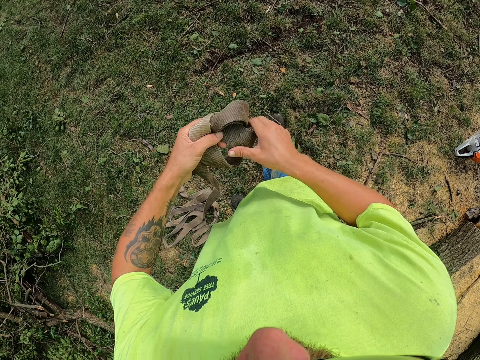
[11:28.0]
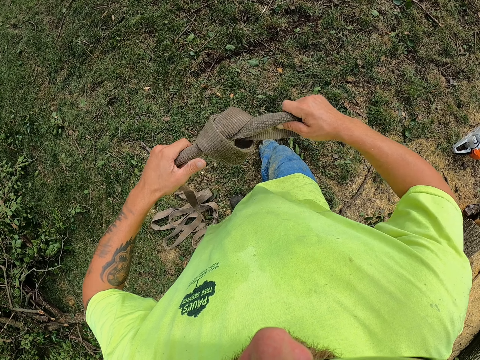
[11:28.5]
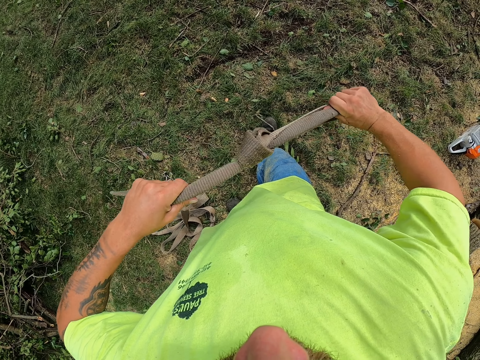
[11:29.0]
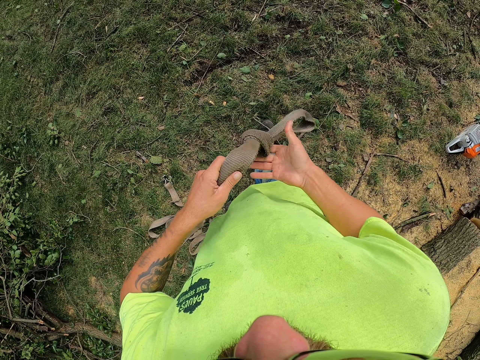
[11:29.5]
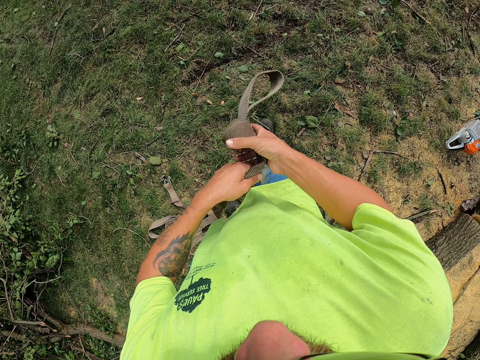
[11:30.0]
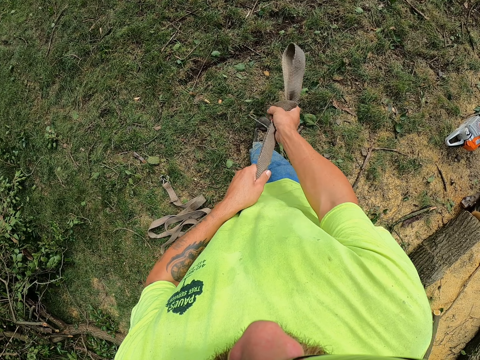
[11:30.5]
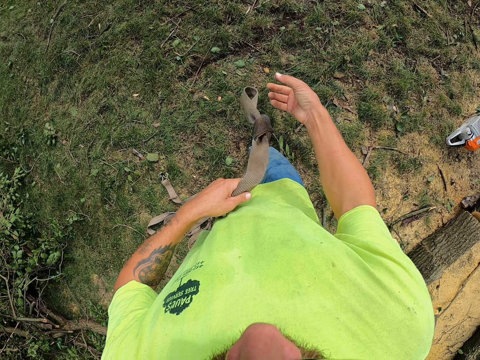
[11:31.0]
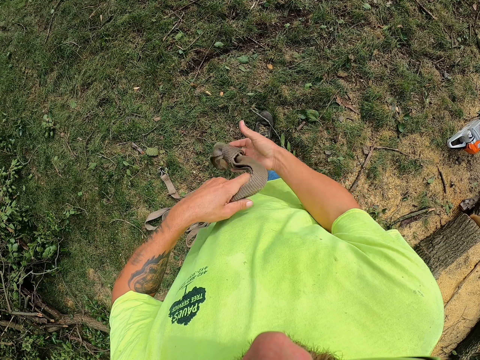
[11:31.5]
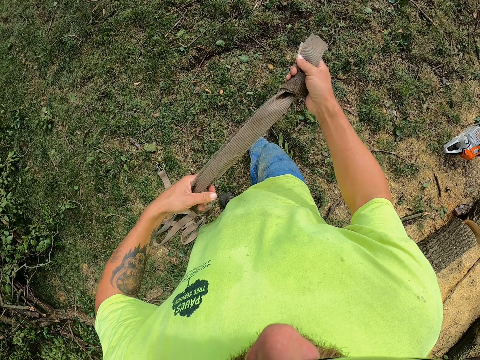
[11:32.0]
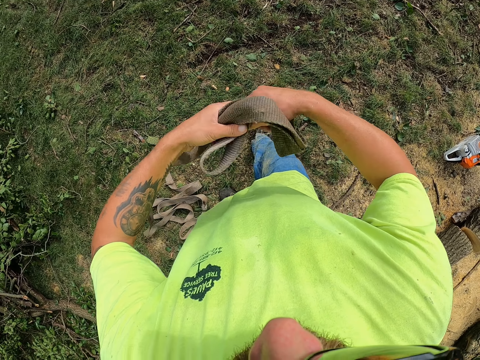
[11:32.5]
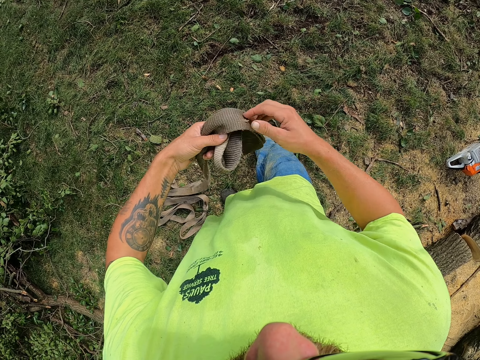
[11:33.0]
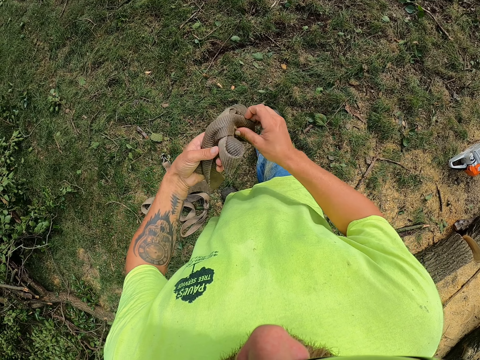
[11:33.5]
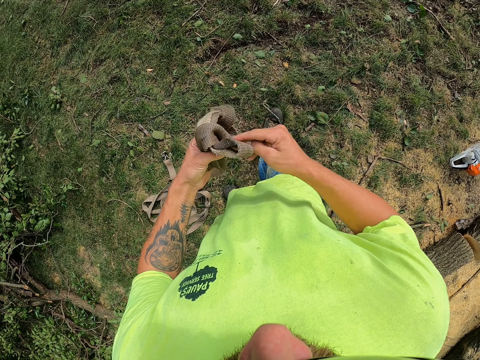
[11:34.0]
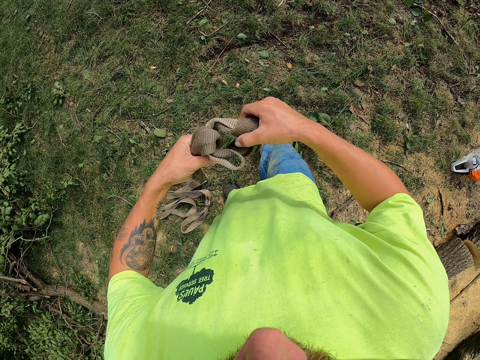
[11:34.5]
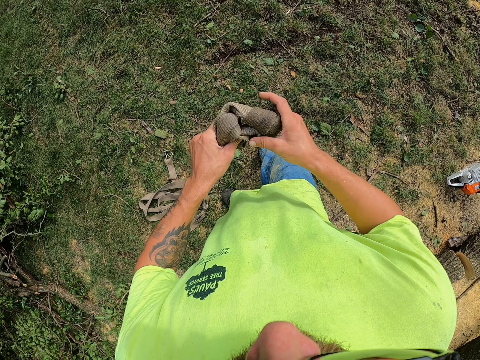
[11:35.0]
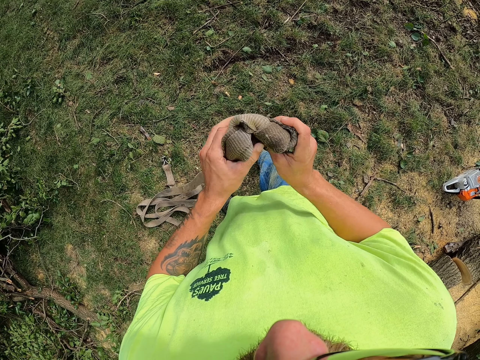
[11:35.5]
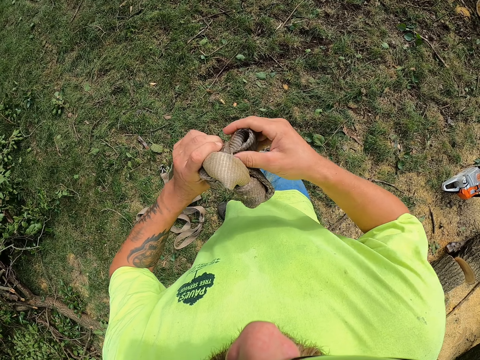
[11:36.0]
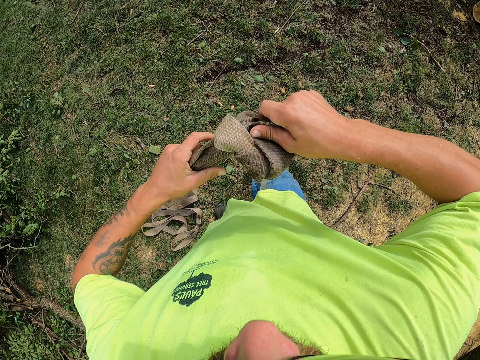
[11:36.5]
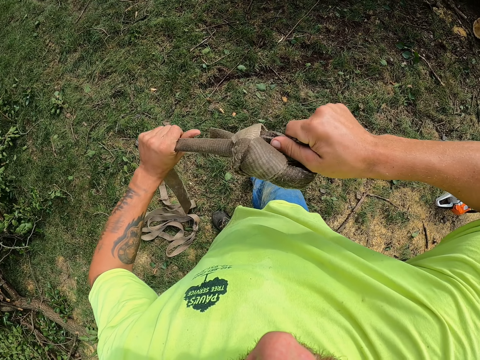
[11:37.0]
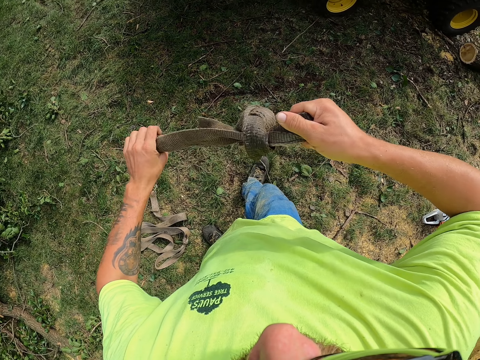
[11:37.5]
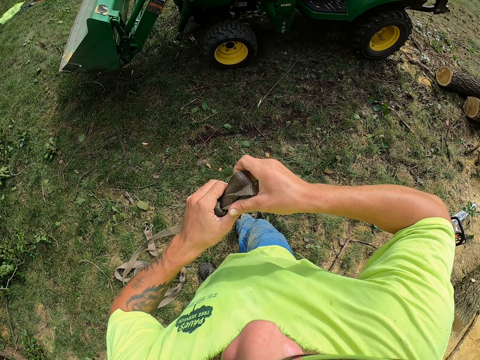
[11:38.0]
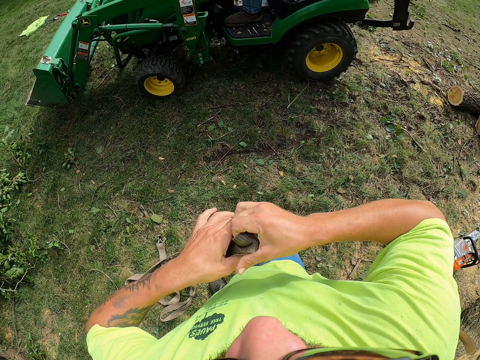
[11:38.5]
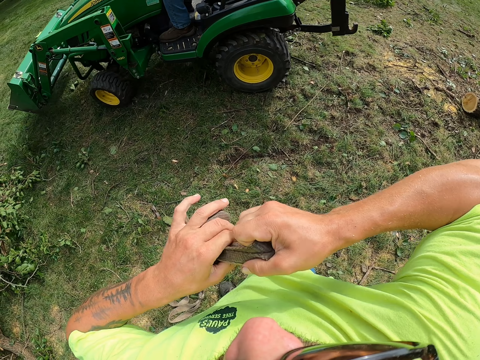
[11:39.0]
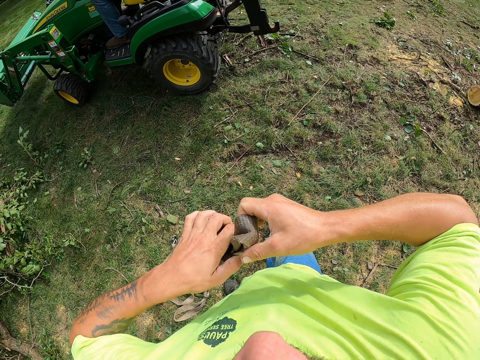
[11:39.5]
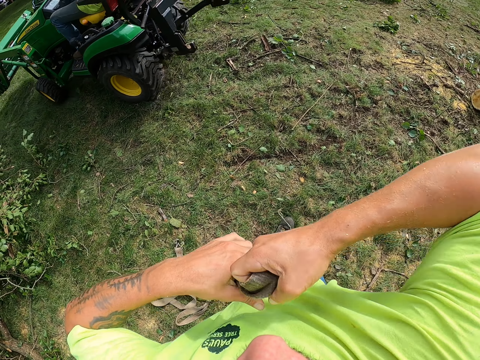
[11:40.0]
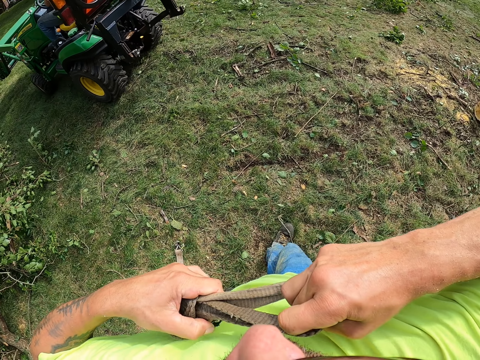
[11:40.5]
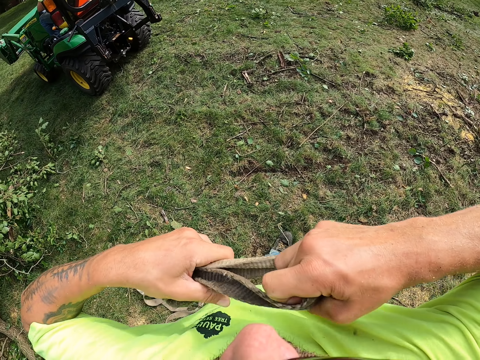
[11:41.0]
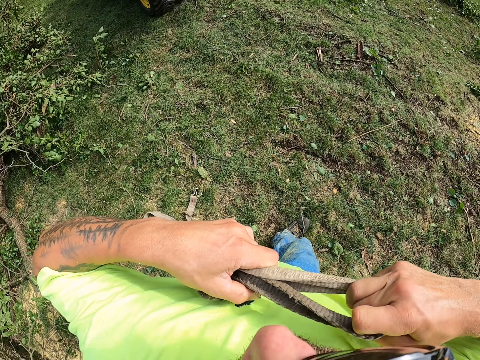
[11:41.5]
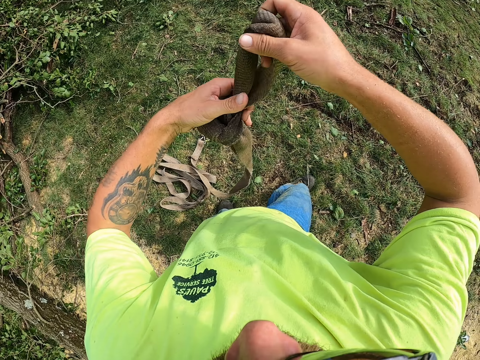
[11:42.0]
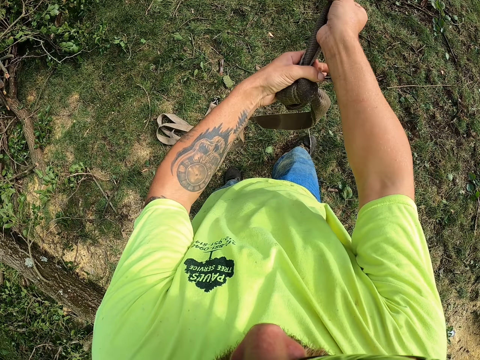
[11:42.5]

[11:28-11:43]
A man drives a tractor past the camera wearer. The camera wearer folds the rope.

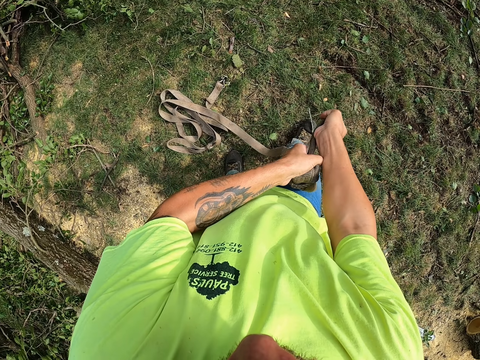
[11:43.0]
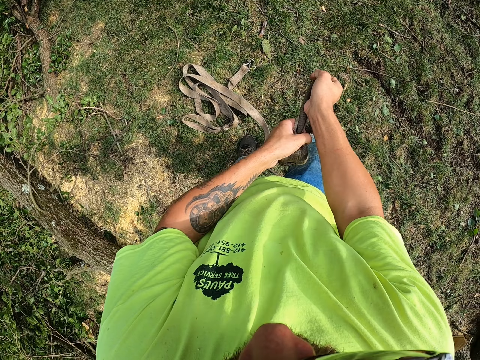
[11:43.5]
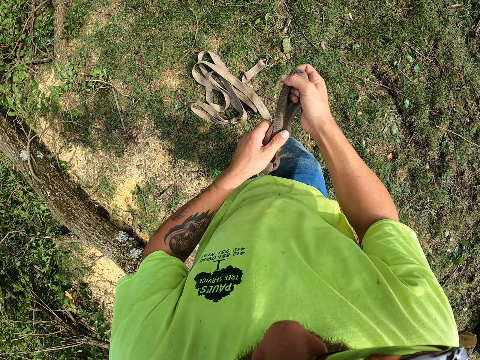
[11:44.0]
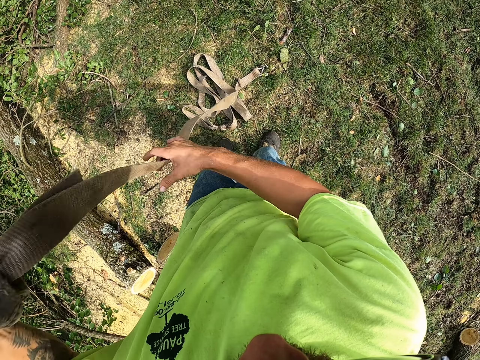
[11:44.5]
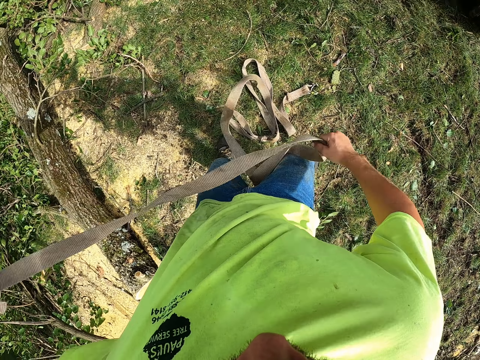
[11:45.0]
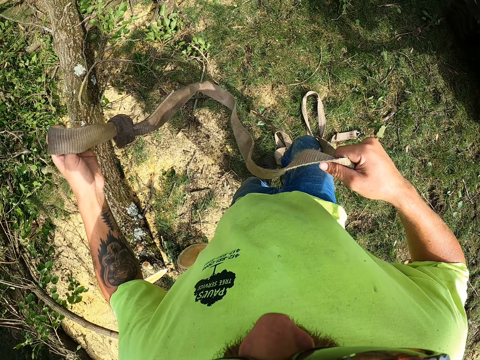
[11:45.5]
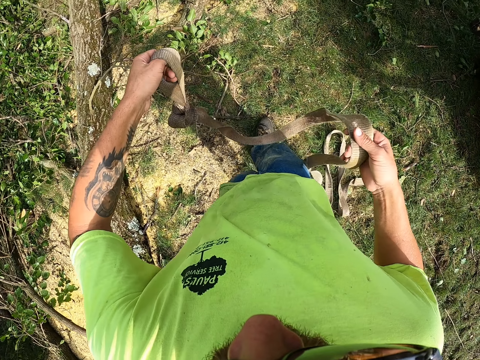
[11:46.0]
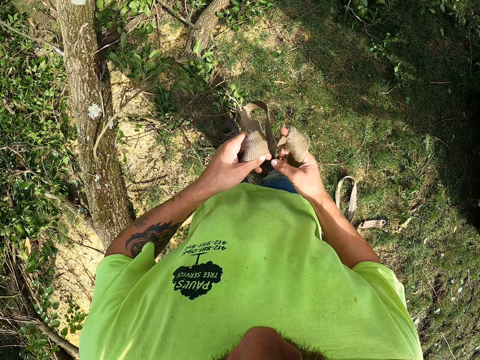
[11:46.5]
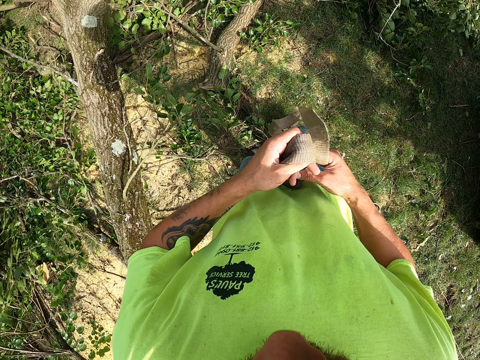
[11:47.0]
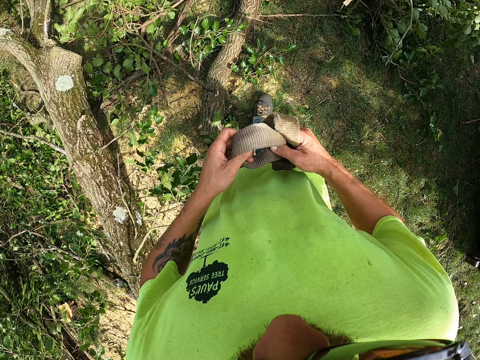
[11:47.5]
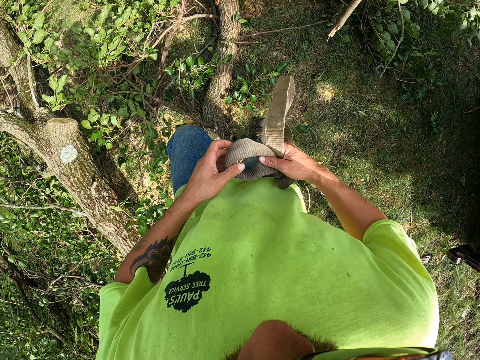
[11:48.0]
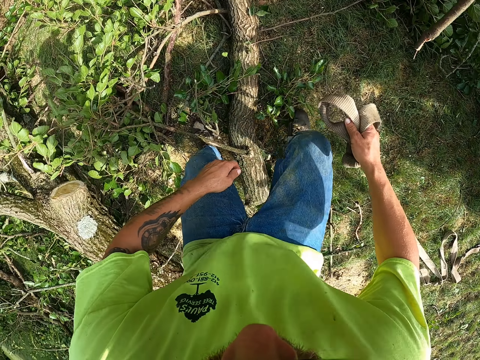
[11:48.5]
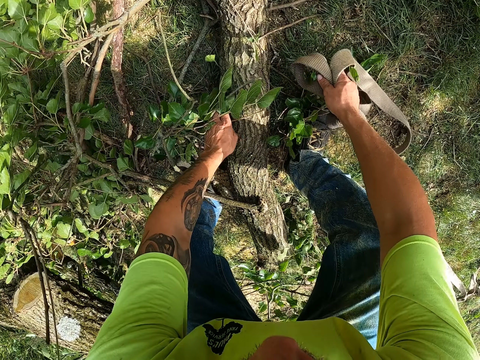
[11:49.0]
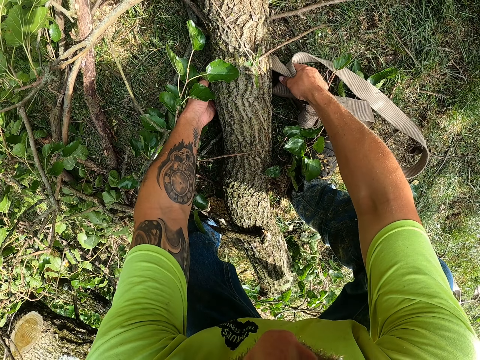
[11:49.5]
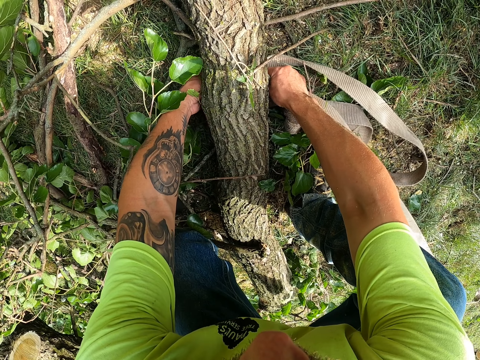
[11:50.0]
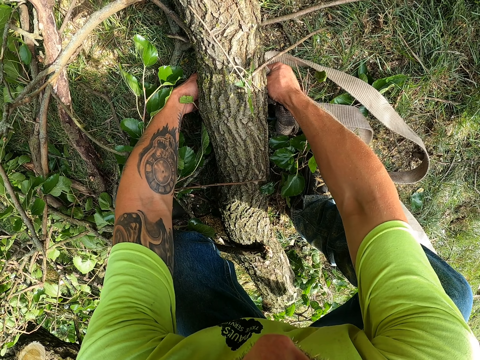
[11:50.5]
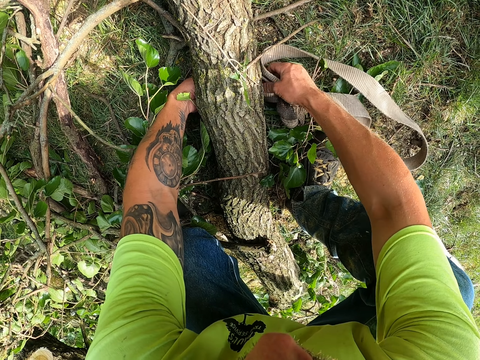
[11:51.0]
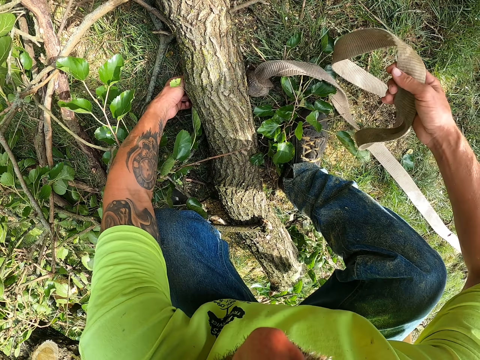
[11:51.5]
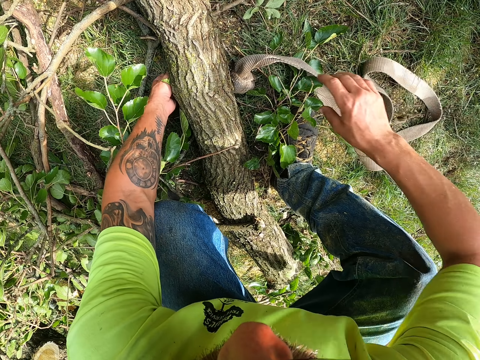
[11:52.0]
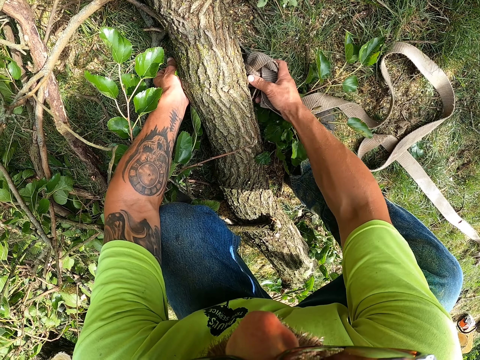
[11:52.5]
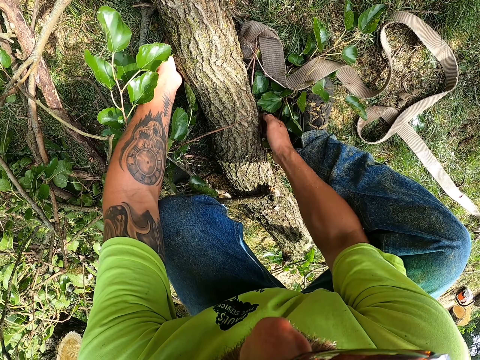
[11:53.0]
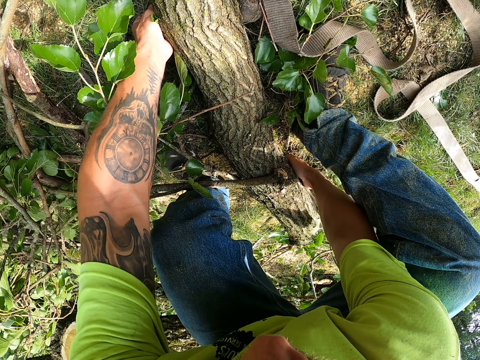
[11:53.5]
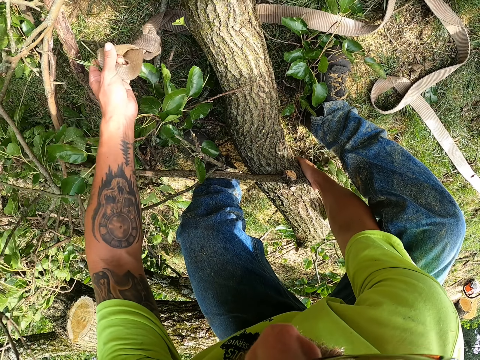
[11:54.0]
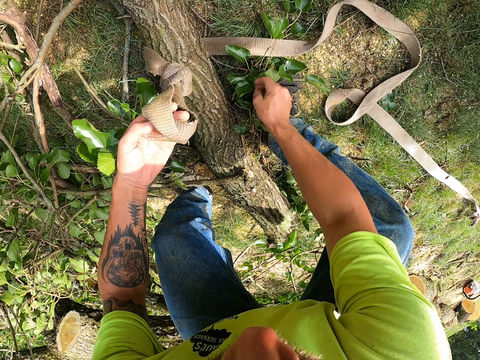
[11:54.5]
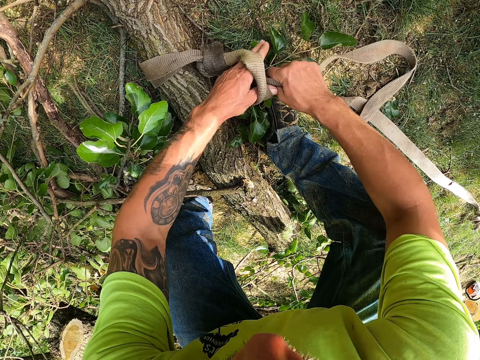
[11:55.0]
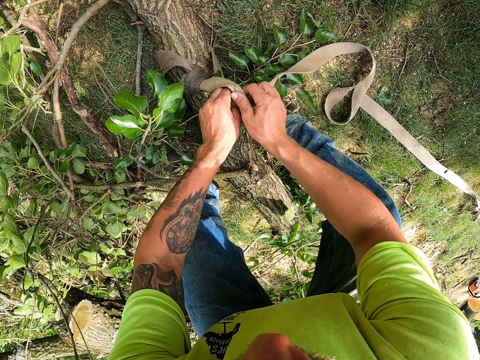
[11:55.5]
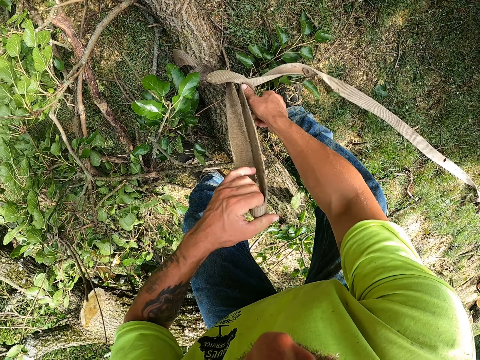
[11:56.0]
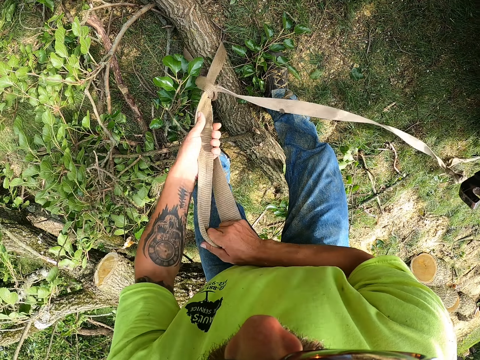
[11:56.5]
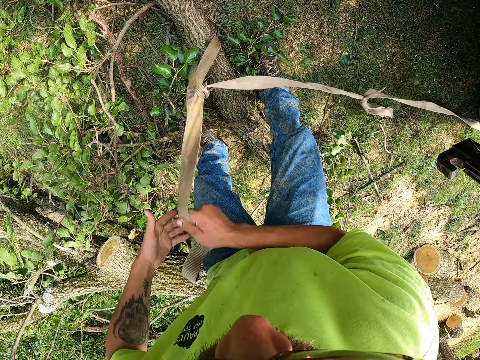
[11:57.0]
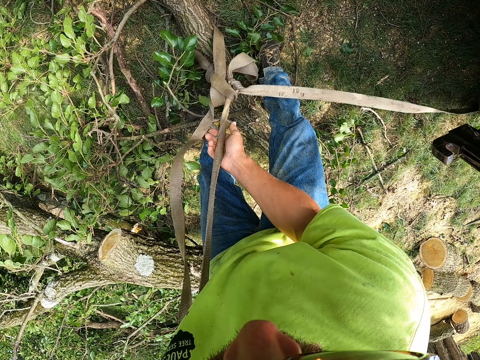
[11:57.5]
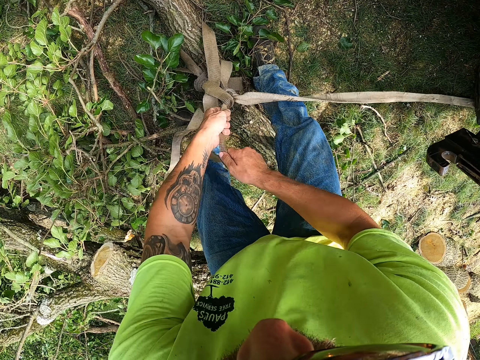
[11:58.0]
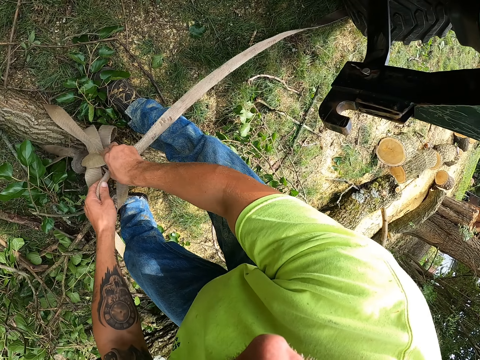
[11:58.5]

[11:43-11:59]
The camera wearer walks around the garden. He ties the belt or rope to a tree branch on the ground with both hands.
